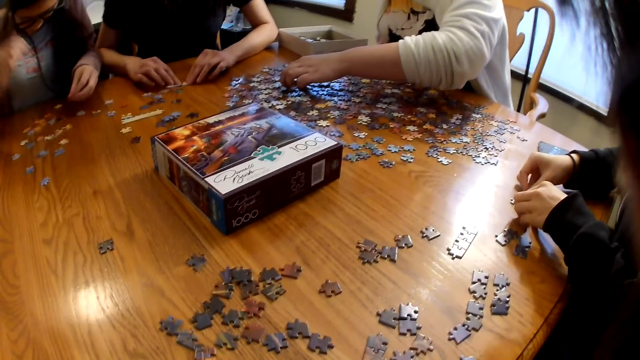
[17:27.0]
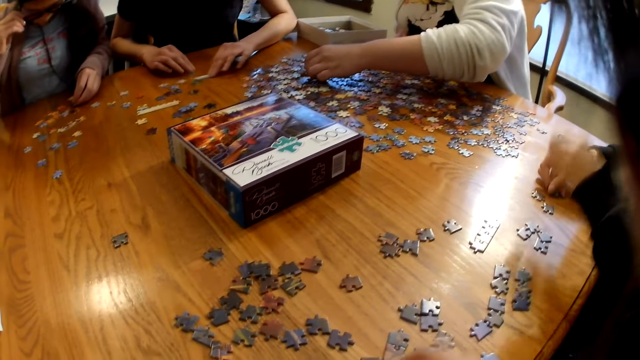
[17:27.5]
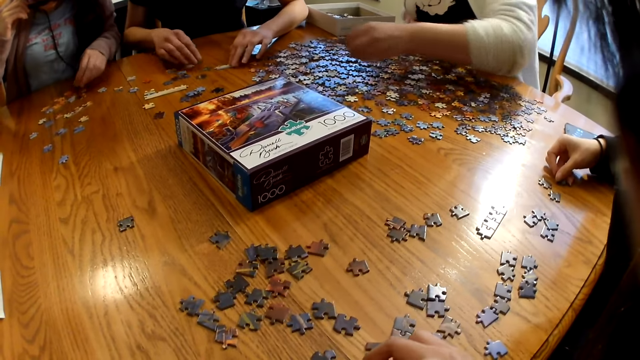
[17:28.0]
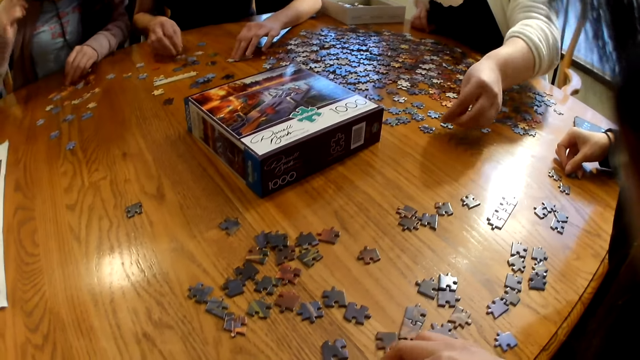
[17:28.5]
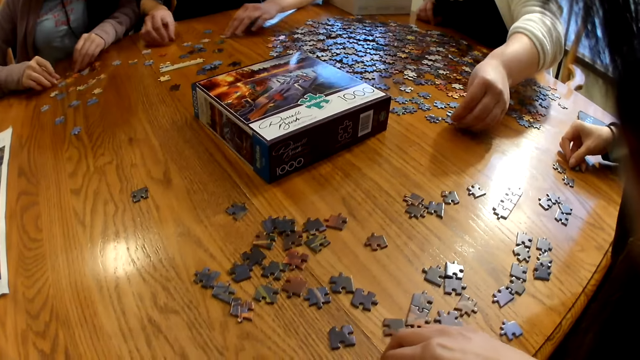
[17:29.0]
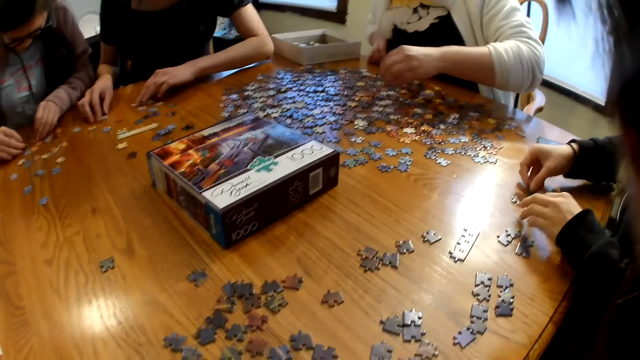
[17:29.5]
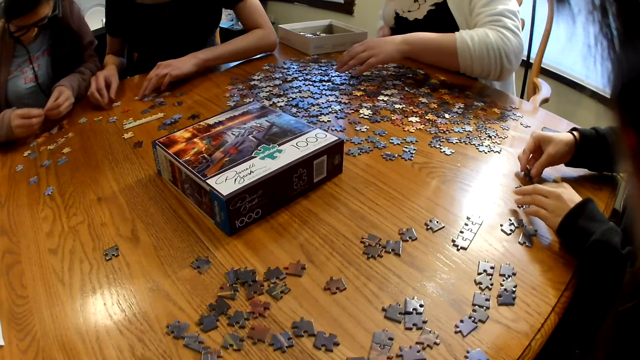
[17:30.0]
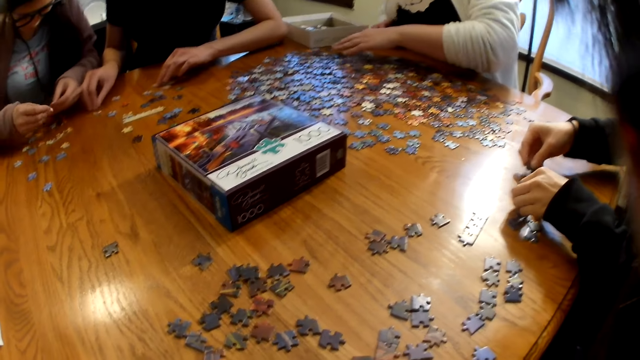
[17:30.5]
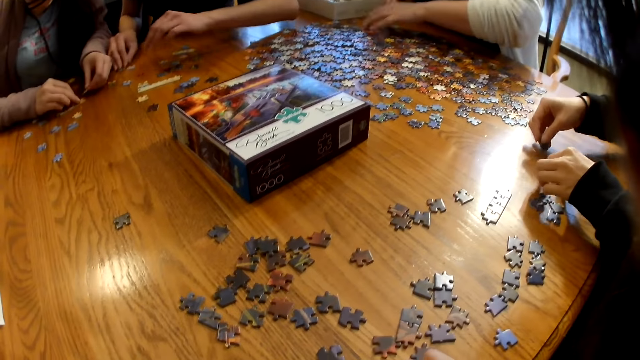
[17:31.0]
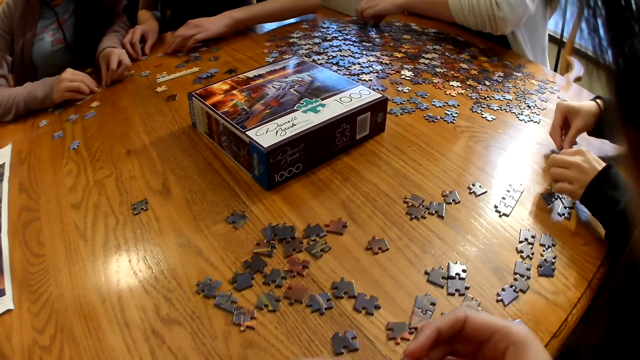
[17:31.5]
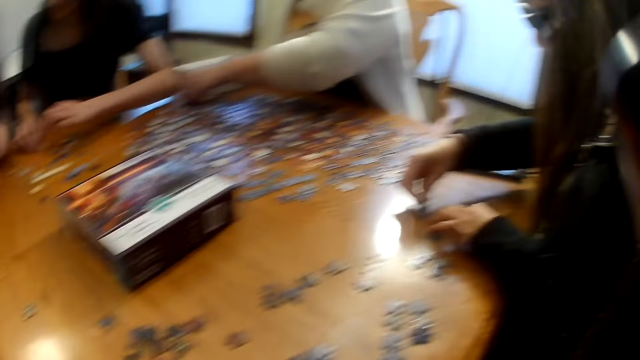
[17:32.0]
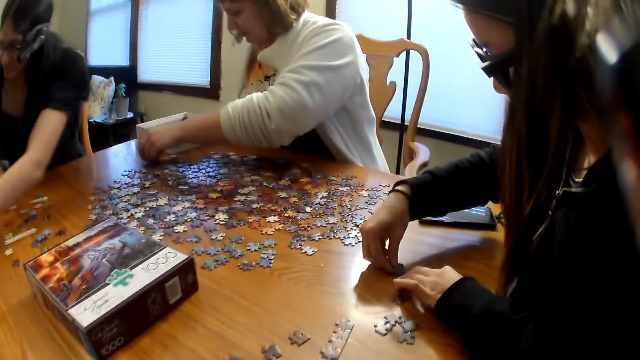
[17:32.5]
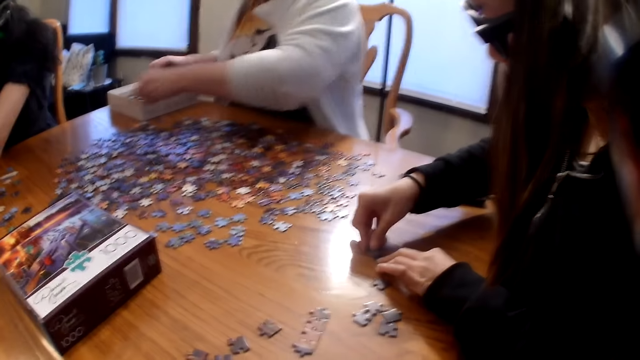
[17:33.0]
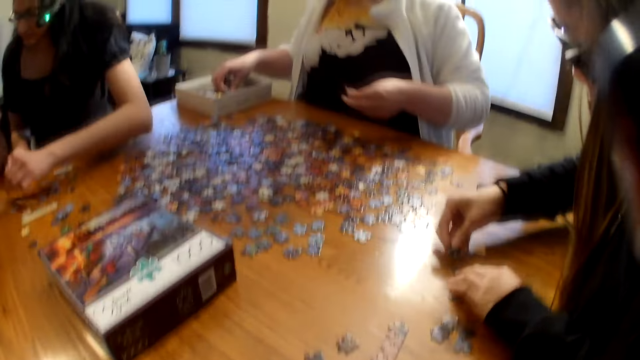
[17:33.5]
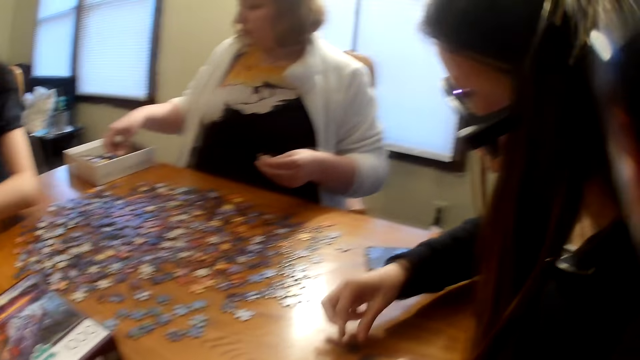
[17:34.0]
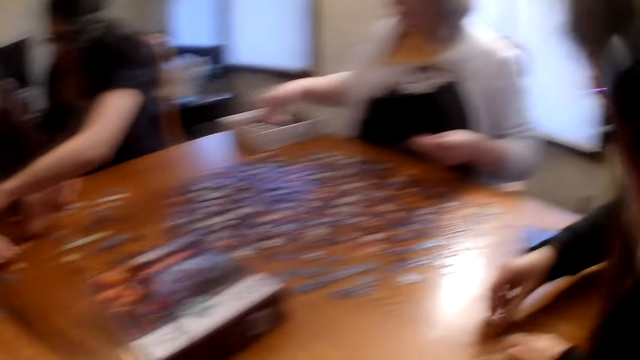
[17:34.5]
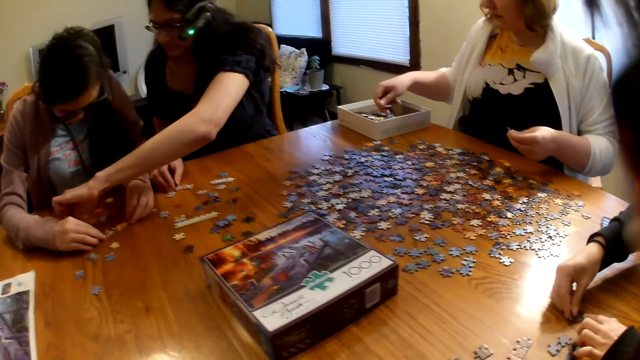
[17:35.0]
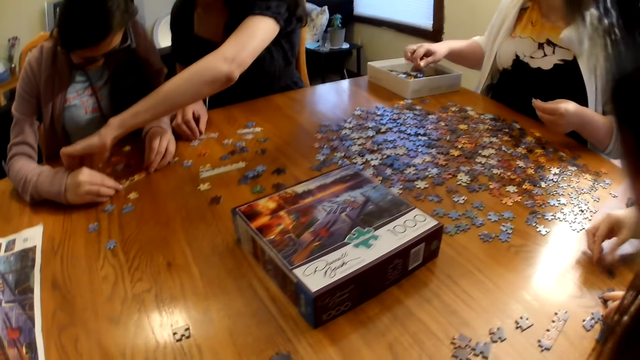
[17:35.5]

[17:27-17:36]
The camera wearer speaks. A woman places the piece on the table. Another woman joins the pieces on the table. The first woman picks the piece from the box.

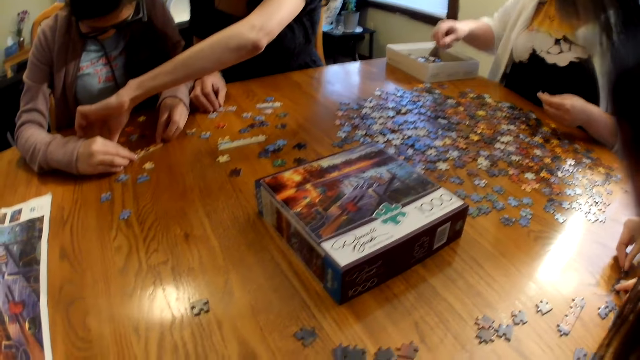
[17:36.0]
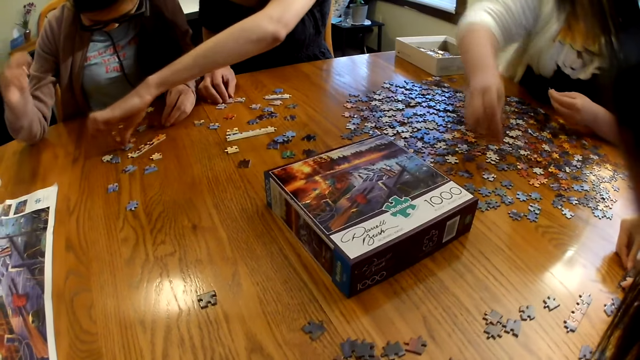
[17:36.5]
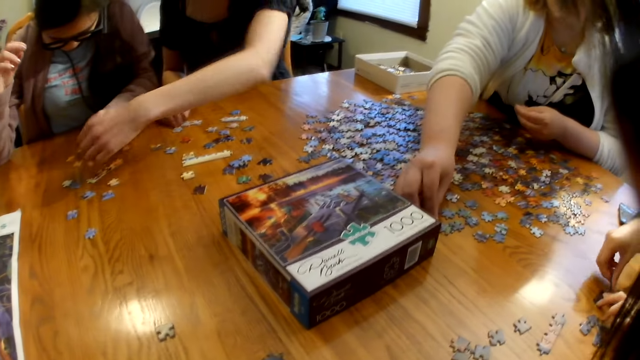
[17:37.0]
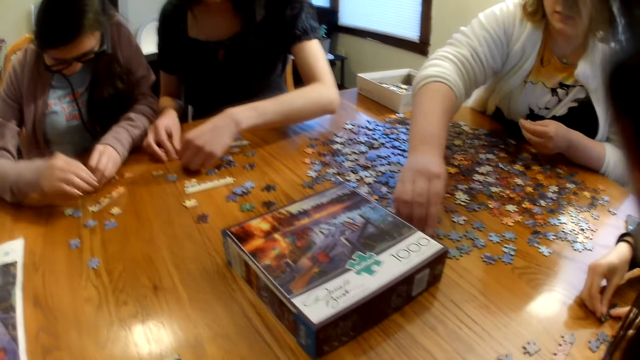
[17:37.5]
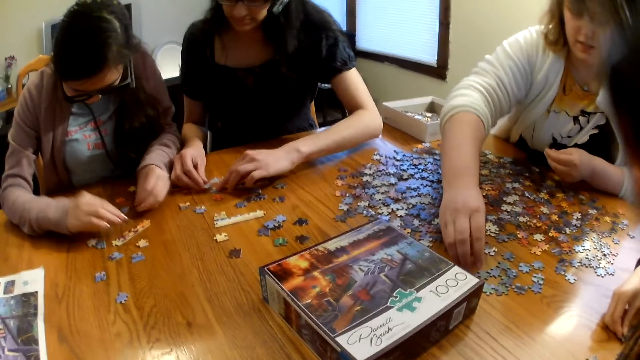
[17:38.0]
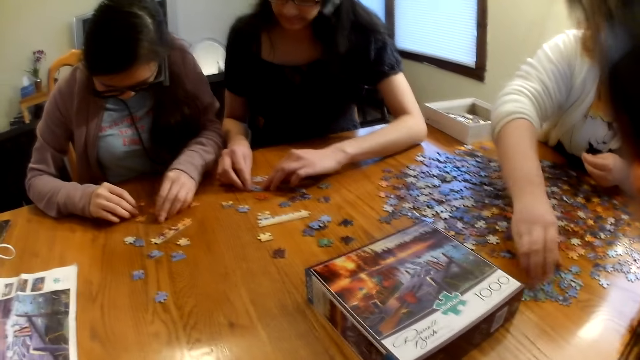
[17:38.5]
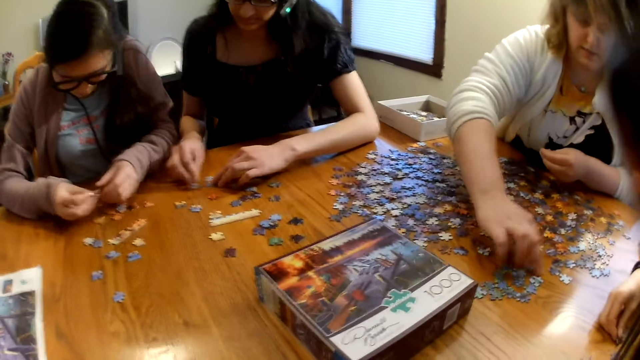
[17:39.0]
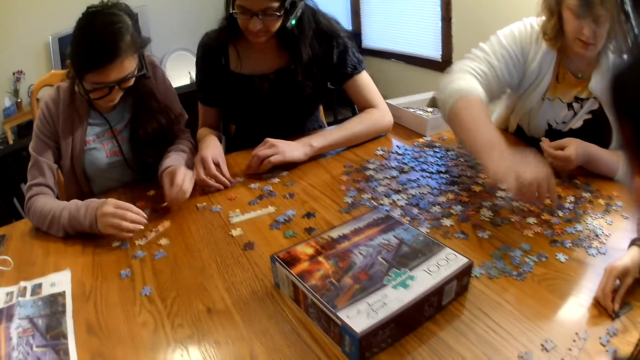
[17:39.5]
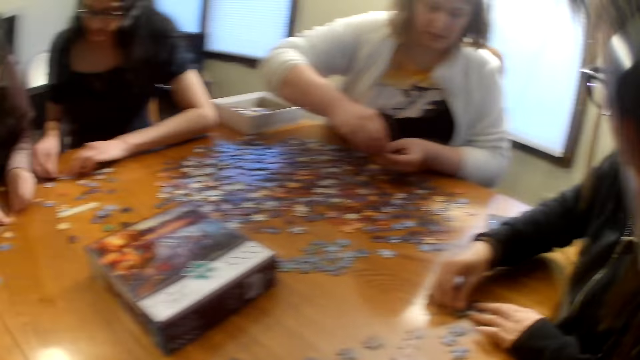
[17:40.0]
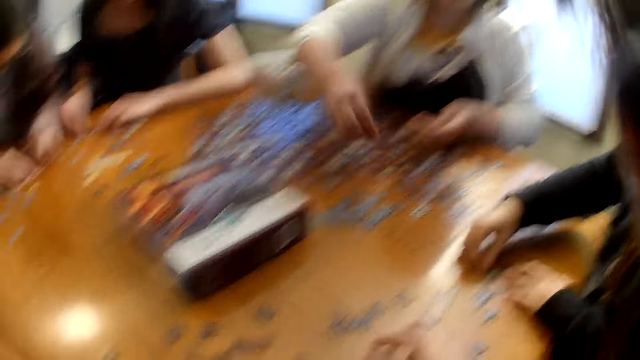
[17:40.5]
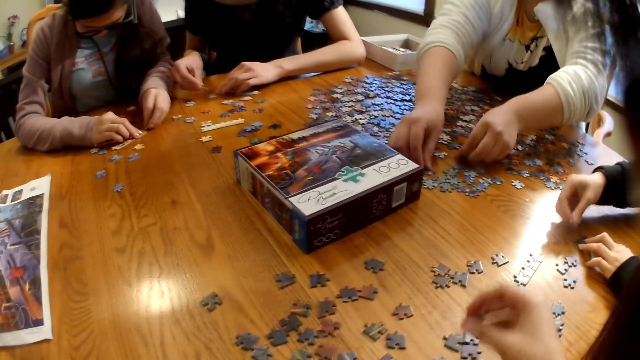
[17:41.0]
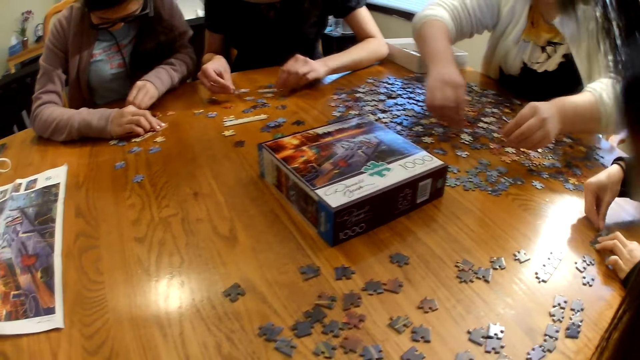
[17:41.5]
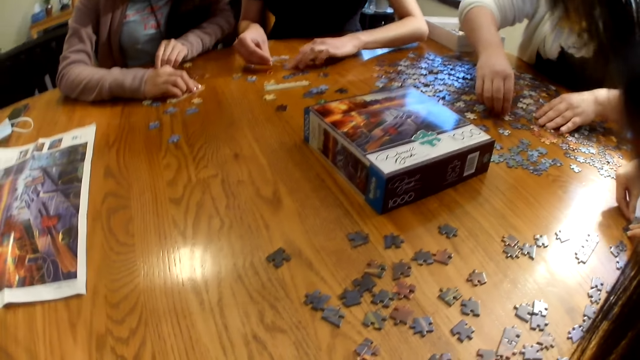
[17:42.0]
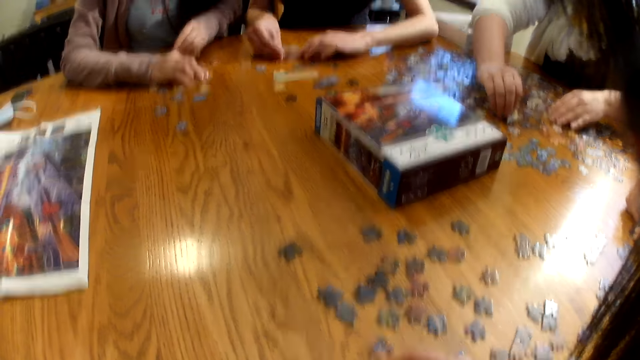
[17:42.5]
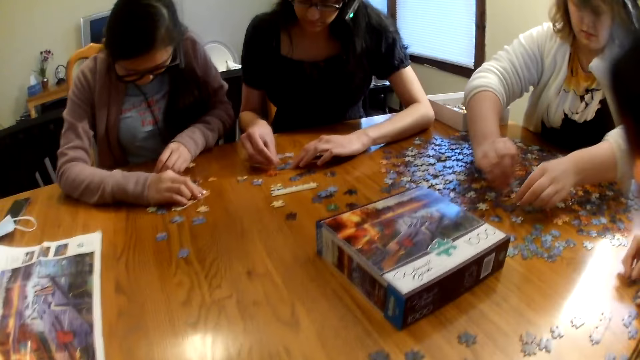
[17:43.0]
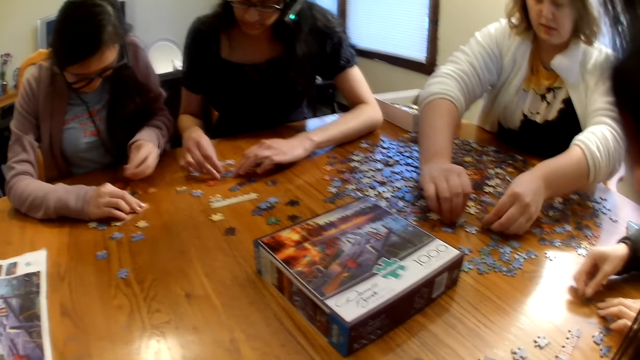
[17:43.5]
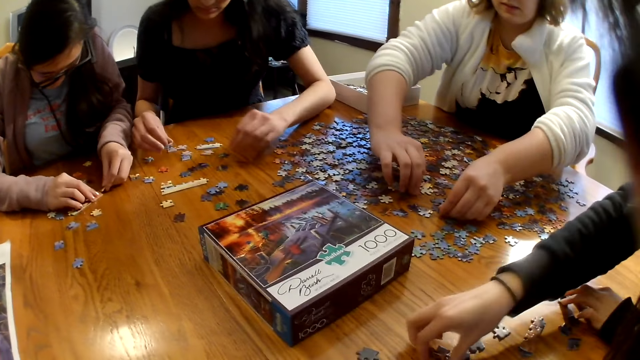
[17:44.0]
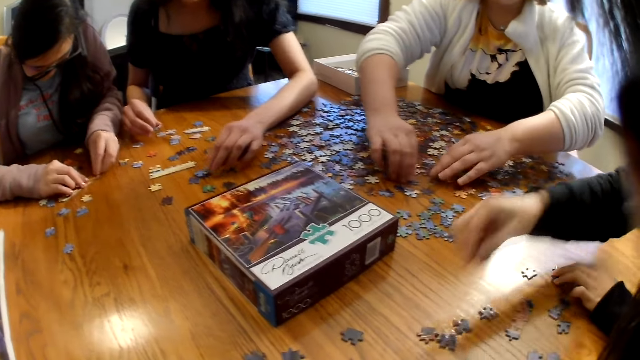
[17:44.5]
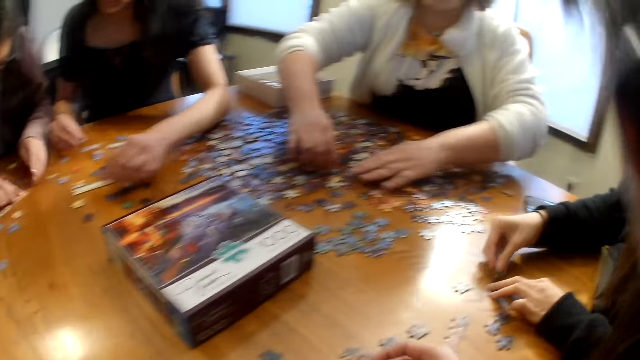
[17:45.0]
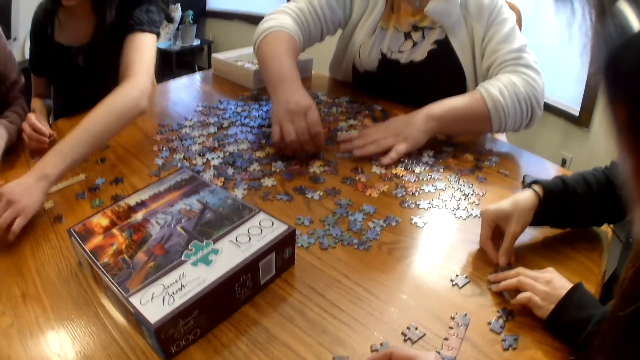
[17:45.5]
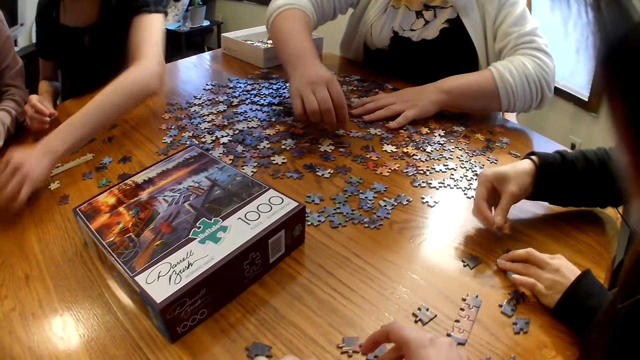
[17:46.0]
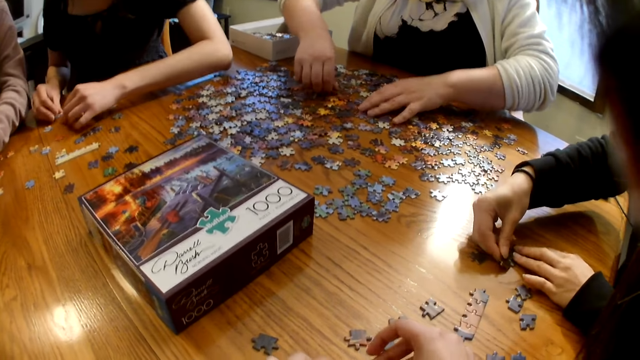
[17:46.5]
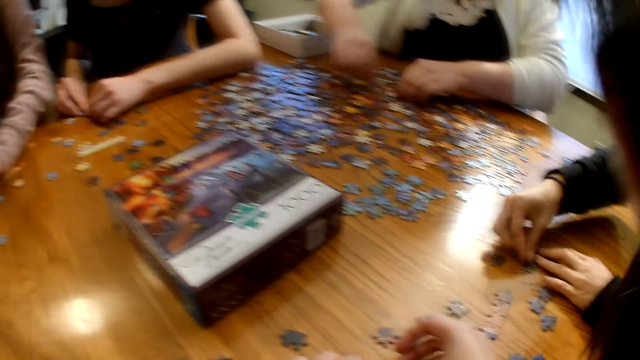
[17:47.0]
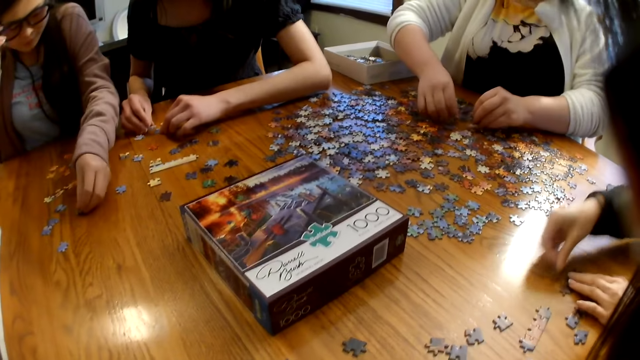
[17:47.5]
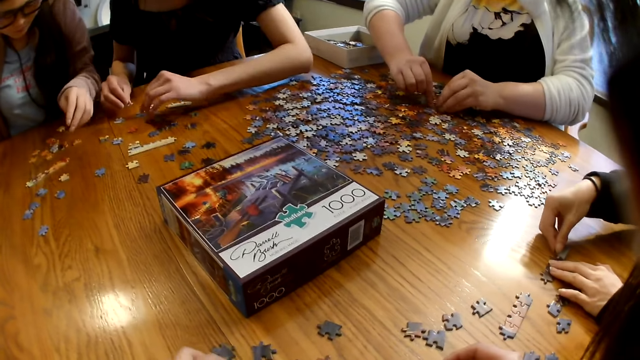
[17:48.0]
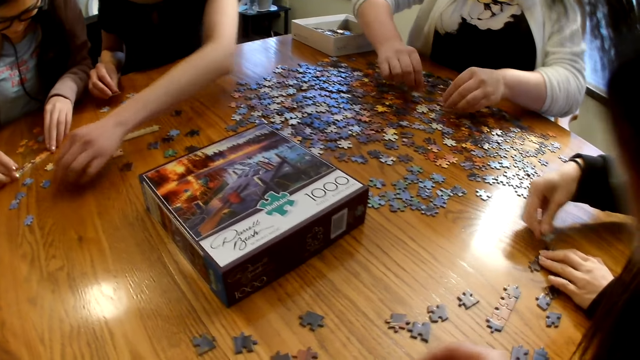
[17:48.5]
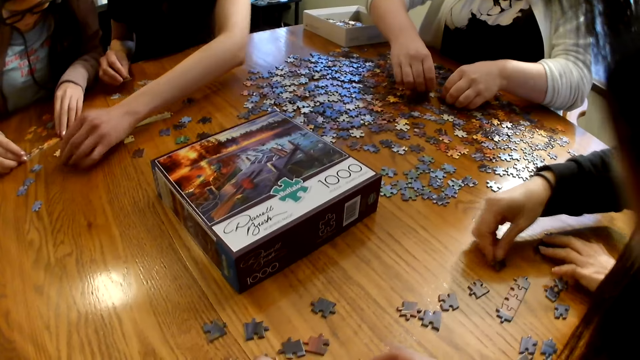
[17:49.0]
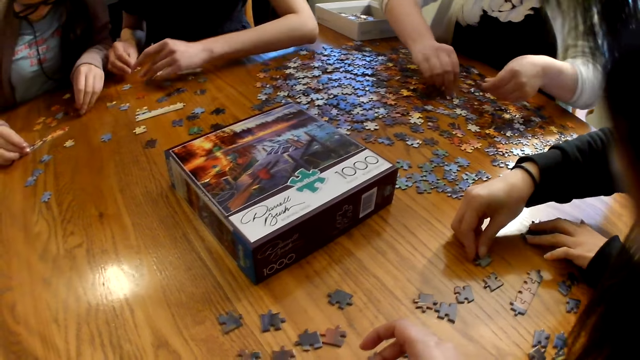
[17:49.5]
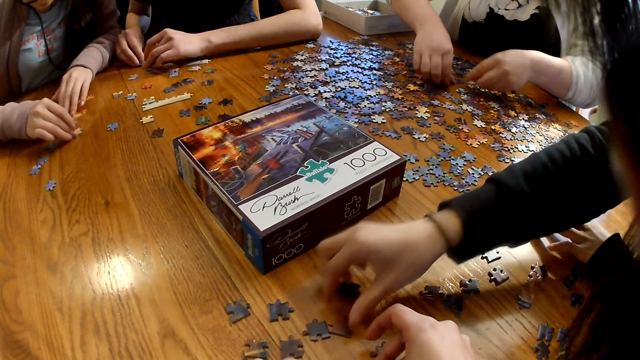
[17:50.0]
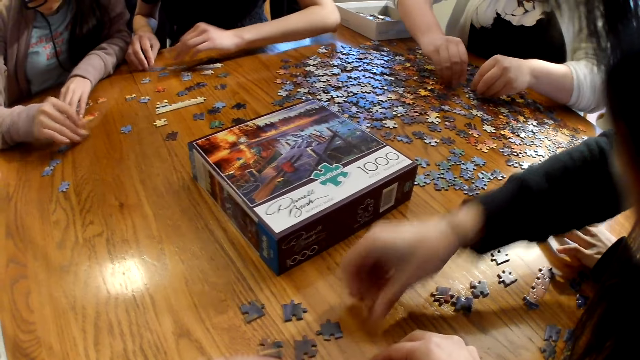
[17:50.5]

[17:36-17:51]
A woman places the piece on the table. Another woman joins the pieces on the table. The first woman places the piece on the table. A third woman moves a piece on the table. A fourth woman joins the pieces on the table. The second woman places the piece on the table. The third woman picks the piece from the table.
